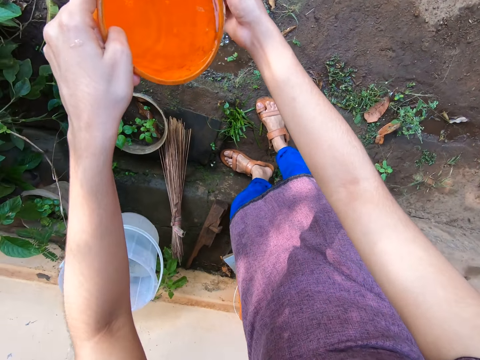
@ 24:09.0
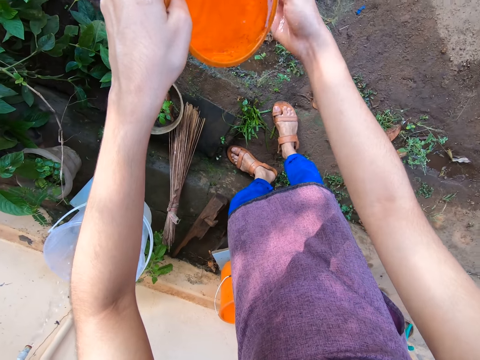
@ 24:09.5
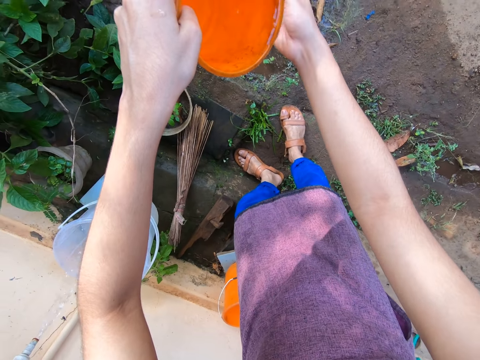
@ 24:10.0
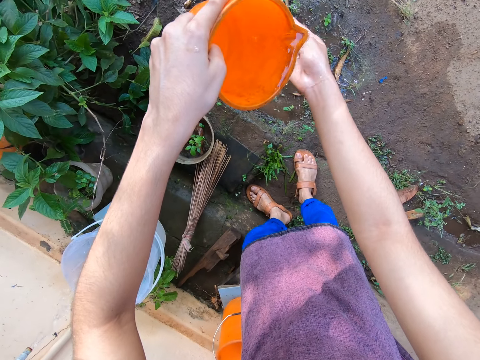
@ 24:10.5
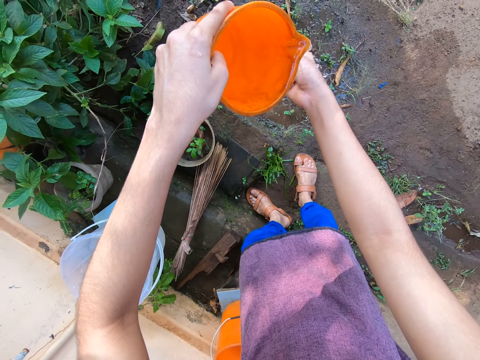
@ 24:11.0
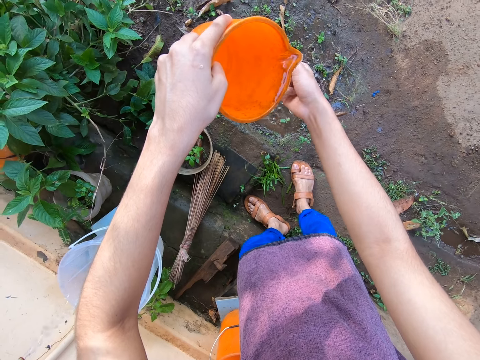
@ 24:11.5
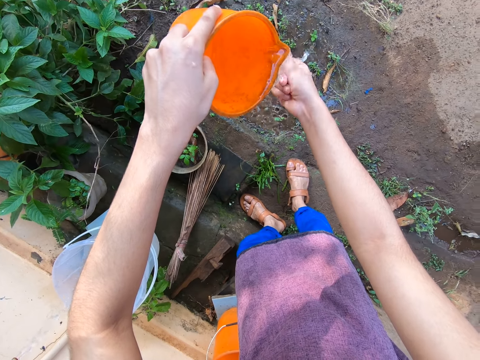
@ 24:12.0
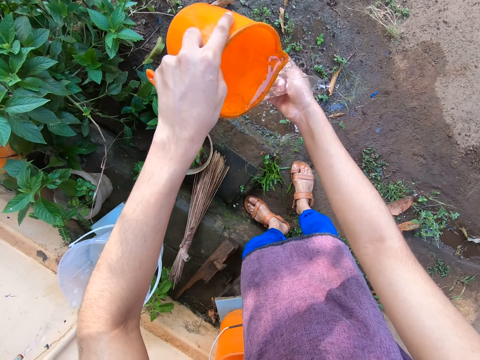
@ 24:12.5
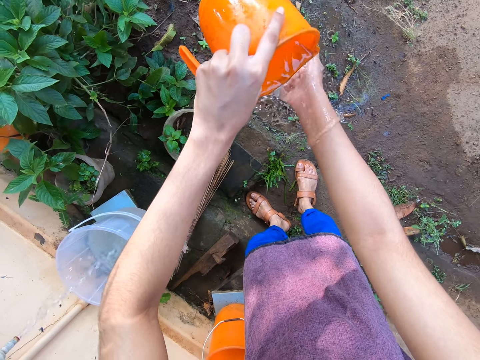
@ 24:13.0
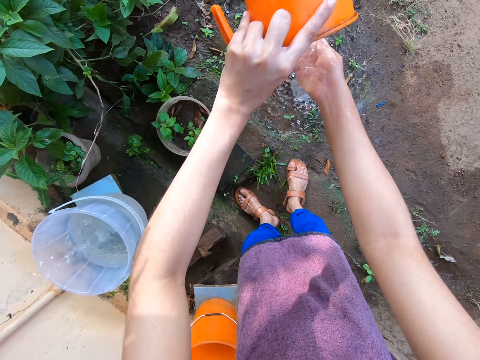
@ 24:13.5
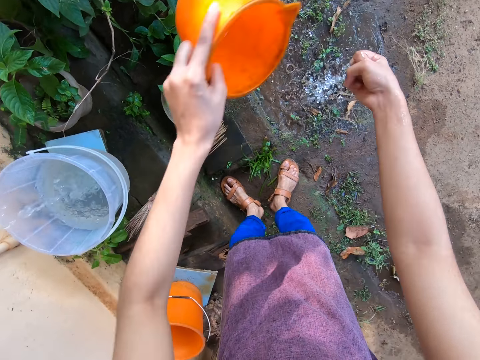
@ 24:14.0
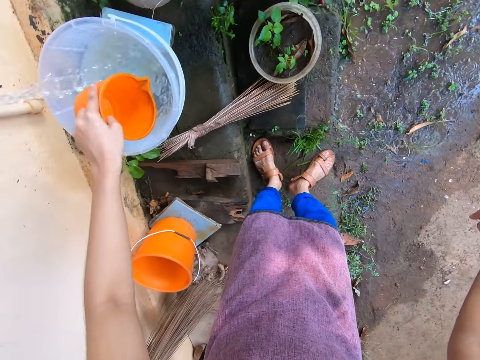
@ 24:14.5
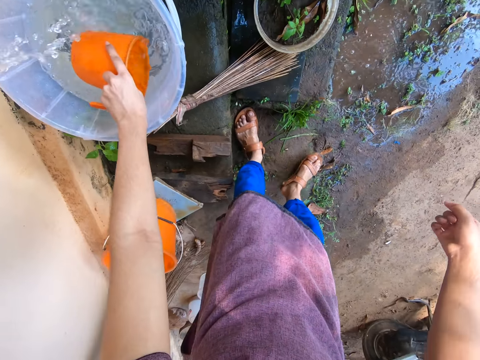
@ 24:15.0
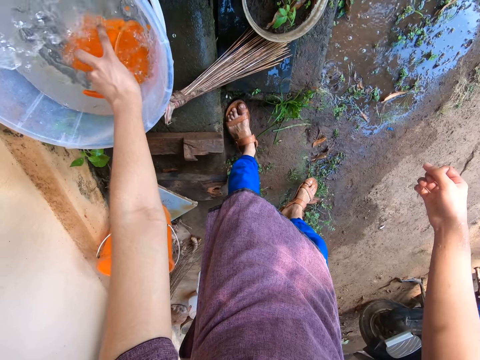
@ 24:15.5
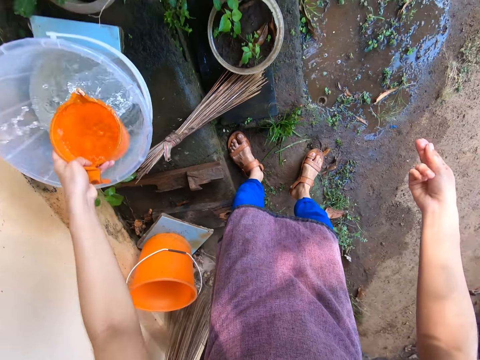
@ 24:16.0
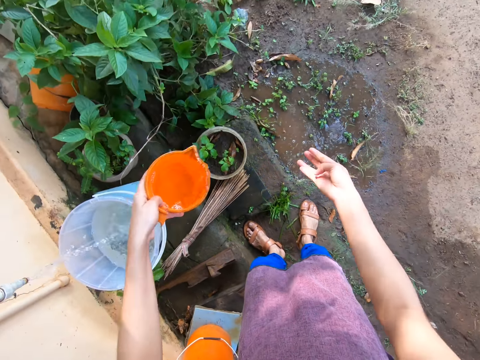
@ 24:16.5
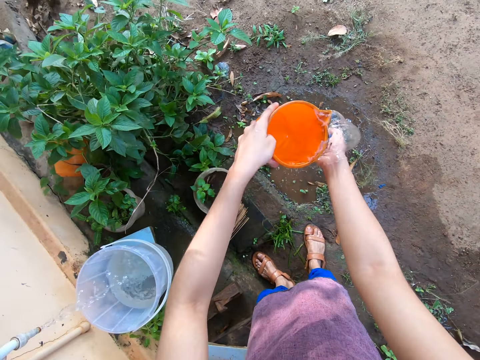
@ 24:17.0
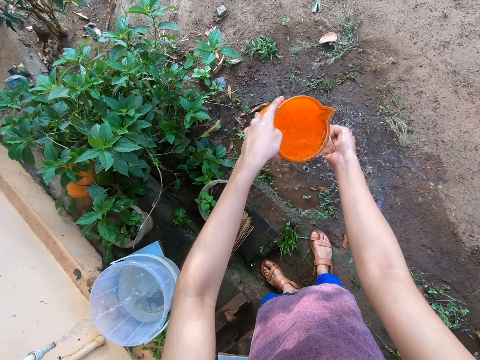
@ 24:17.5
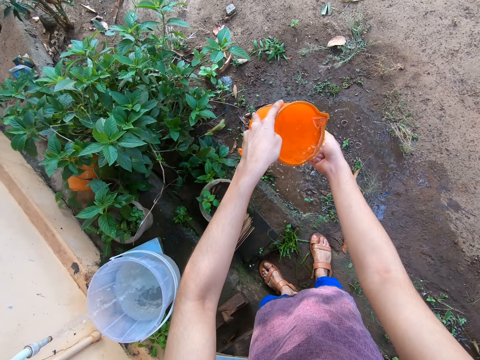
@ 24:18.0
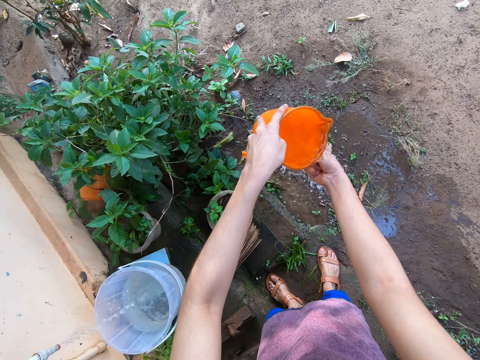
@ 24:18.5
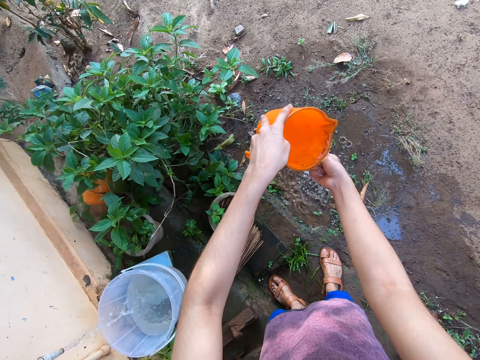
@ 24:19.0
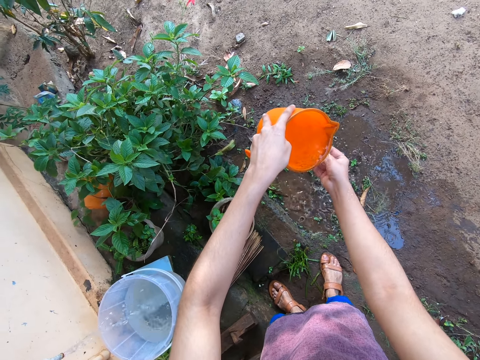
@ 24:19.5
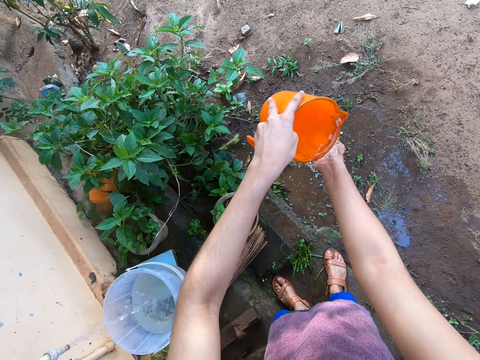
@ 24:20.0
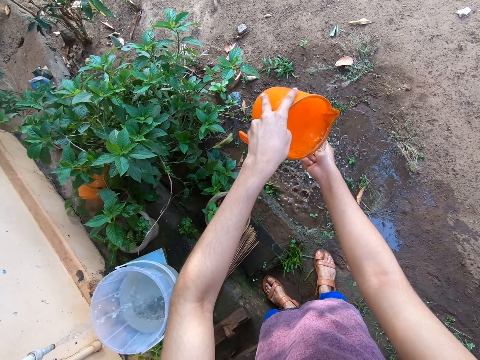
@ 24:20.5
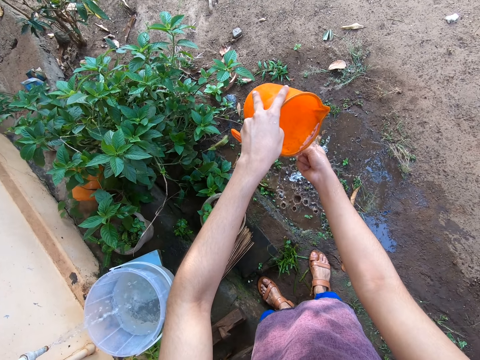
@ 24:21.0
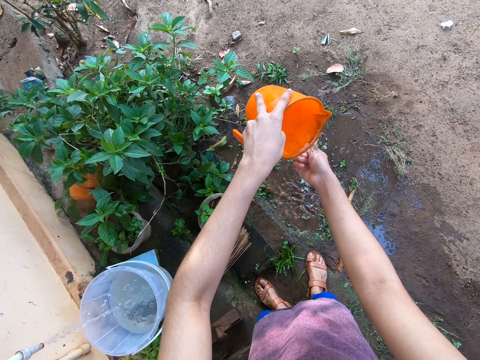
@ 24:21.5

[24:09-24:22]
The camera wearer scoops water from the bucket with the cup in her left hand. She pours the water from the cup in her left hand on her right hand. She washes her right hand with water.

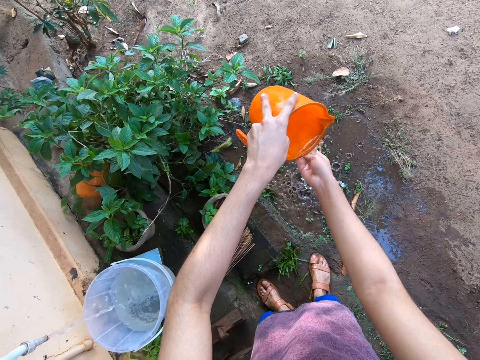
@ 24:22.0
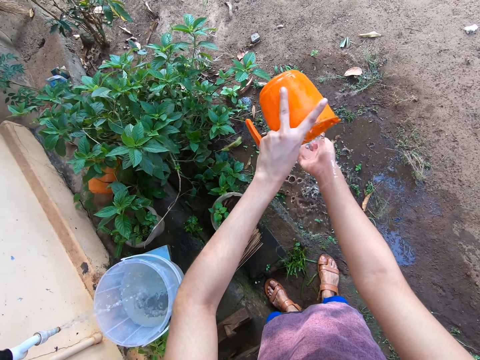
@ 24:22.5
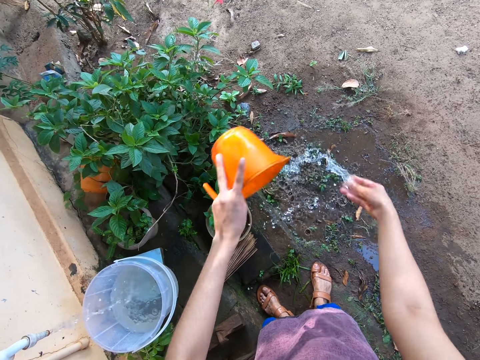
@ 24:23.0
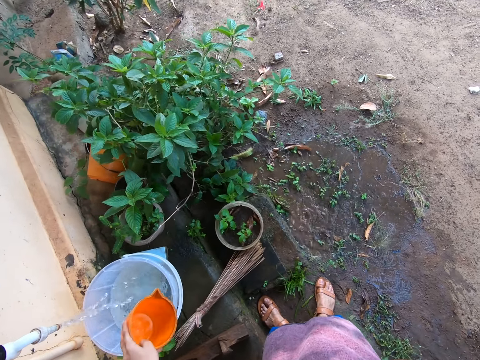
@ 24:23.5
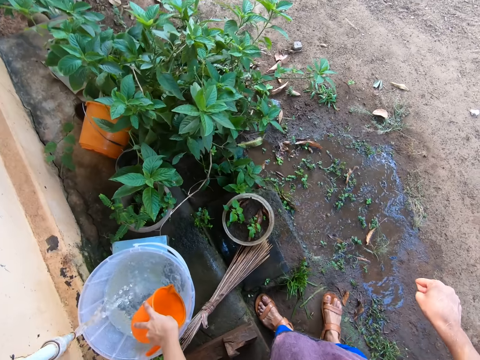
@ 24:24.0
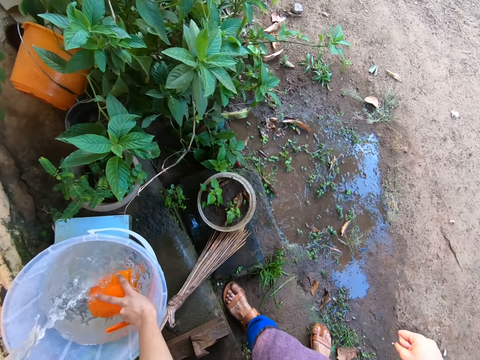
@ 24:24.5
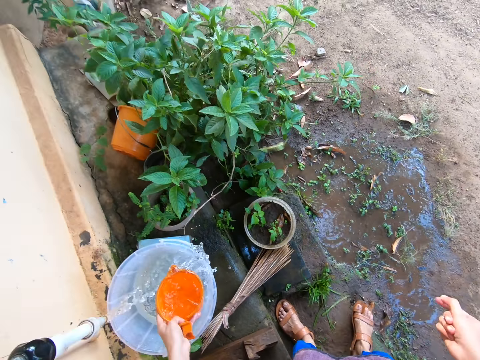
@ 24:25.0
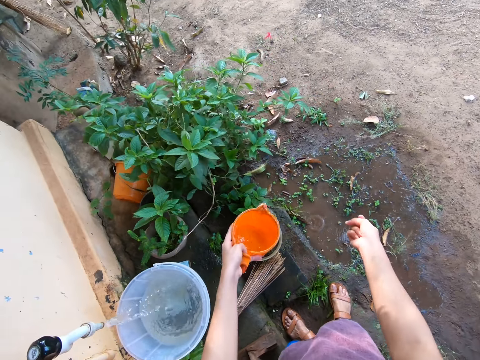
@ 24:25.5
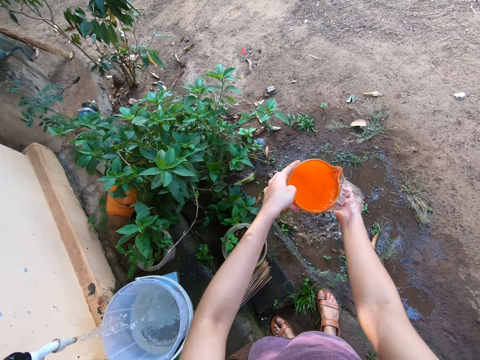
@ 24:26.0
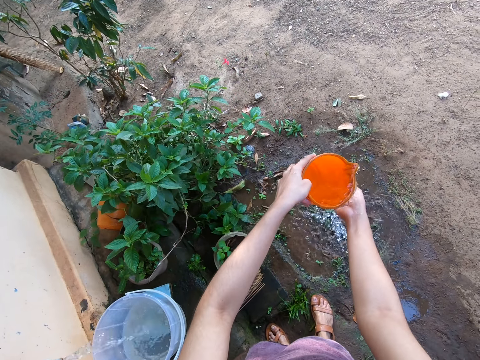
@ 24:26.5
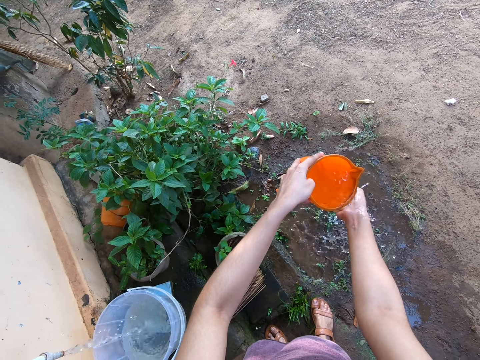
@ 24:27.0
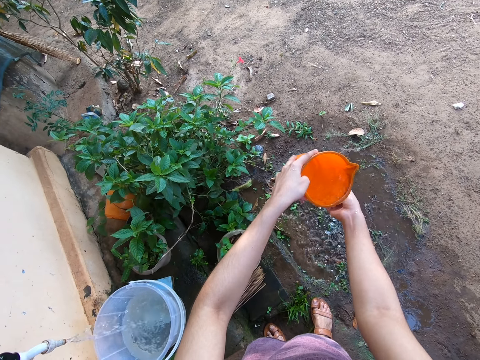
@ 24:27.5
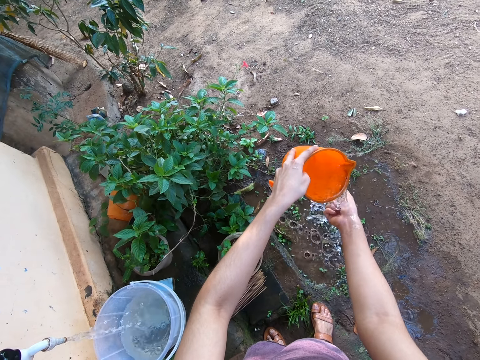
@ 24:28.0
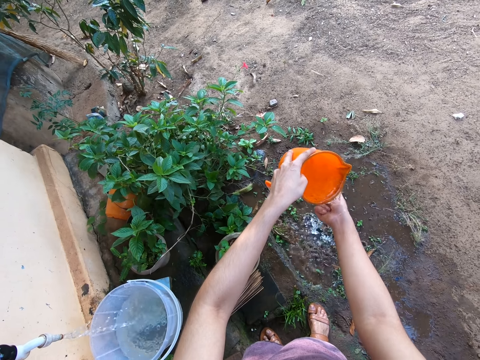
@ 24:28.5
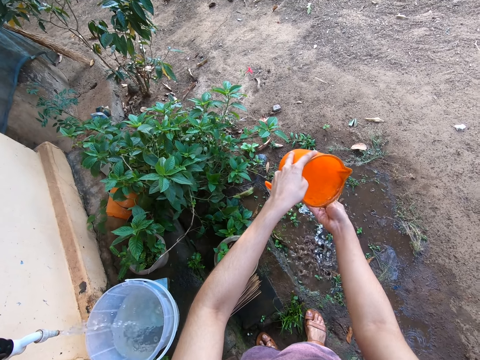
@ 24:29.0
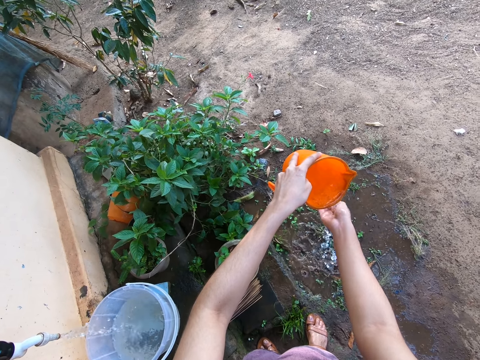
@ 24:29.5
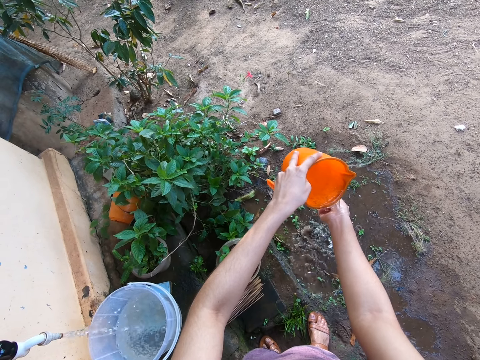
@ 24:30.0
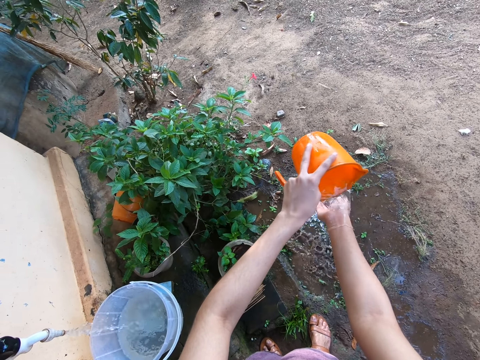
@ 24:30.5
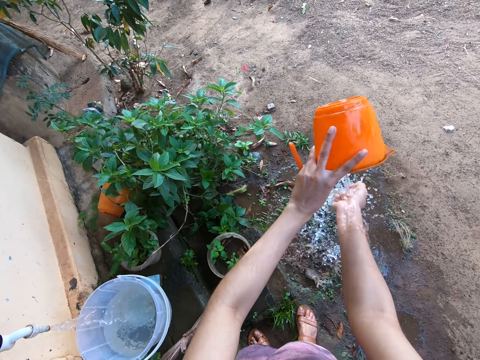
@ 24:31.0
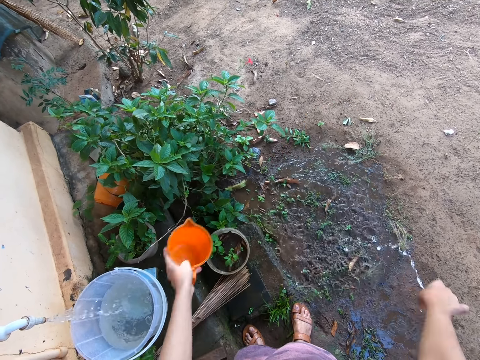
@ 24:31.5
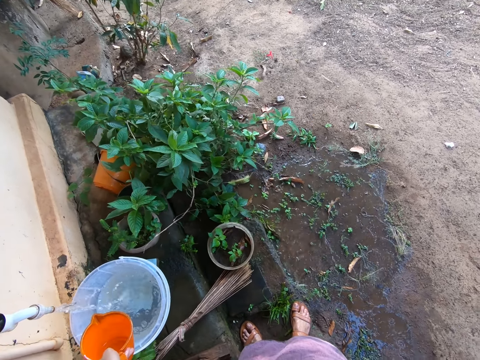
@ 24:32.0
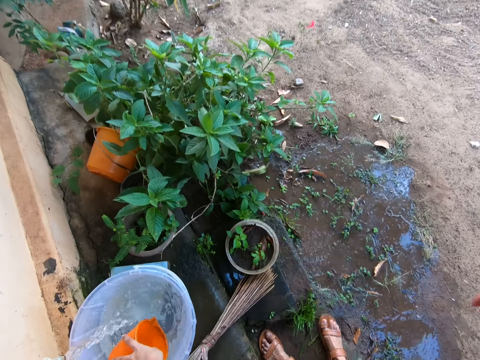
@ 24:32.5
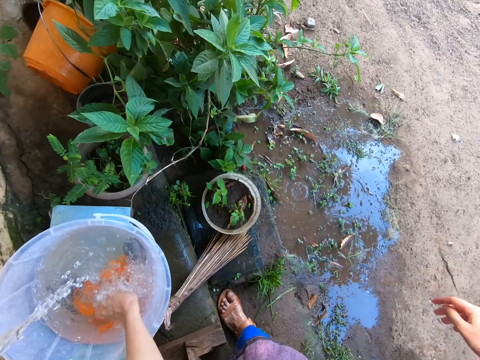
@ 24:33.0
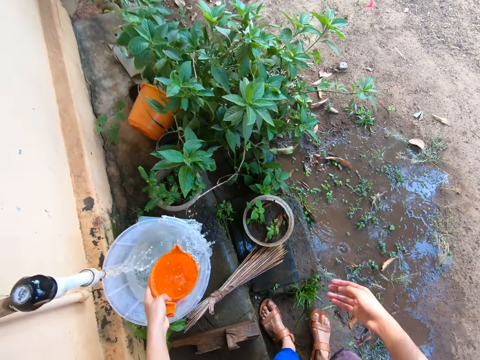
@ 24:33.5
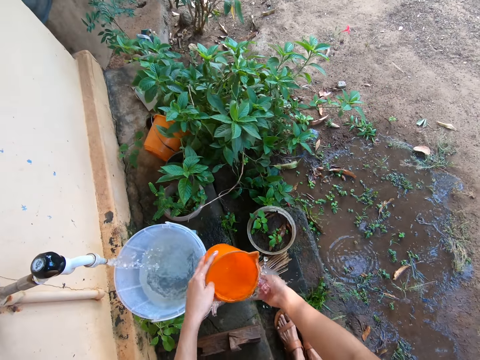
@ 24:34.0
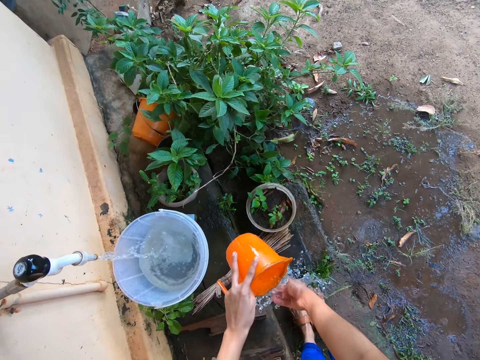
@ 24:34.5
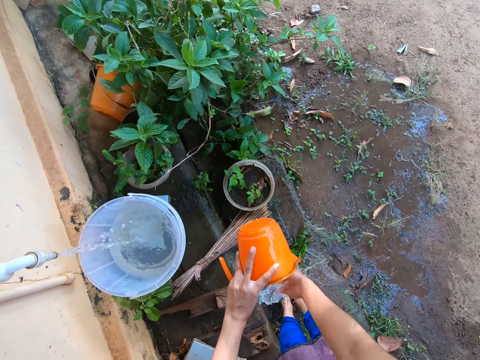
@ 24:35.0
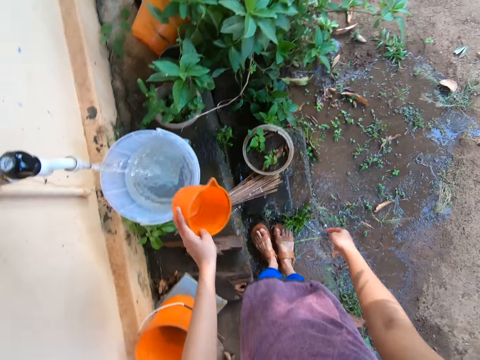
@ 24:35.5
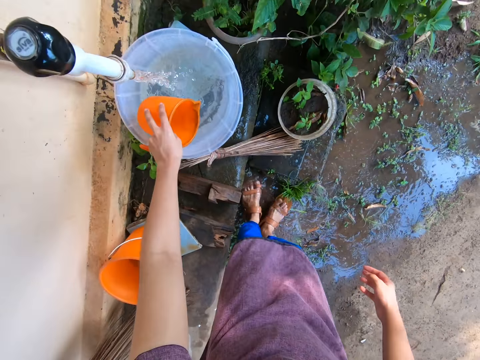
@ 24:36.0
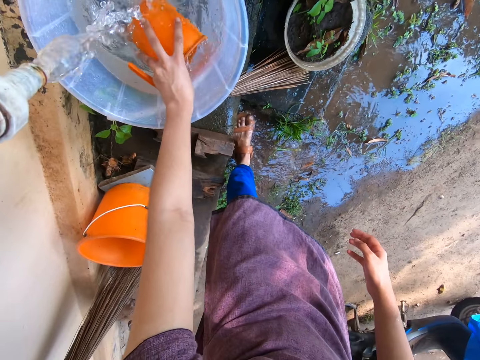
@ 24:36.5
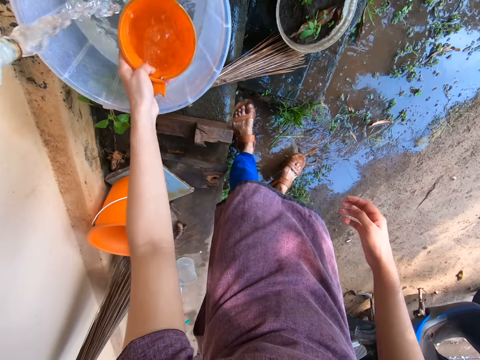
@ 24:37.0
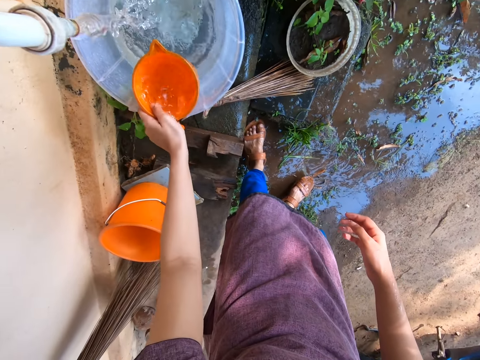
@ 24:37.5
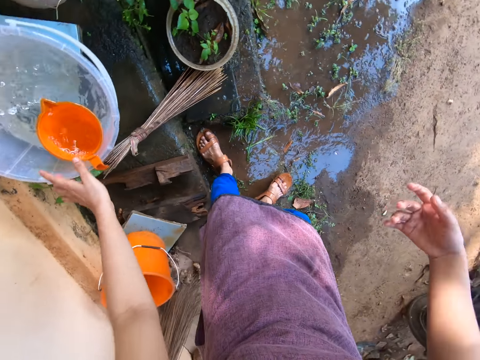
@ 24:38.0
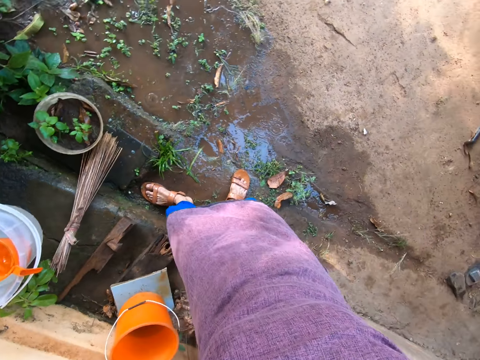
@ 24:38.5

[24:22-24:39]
The camera wearer scoops water from the bucket with the cup in her left hand. She pours the water from the cup in her left hand on her right hand. She washes her right hand with water. She scoops water from the bucket with the cup in her left hand. She pours the water from the cup in her left hand on her right hand. She washes her right hand with water. She pours water on her legs. She scoops water from the bucket with the cup in her left hand. She places the cup on the bucket with her left hand.
